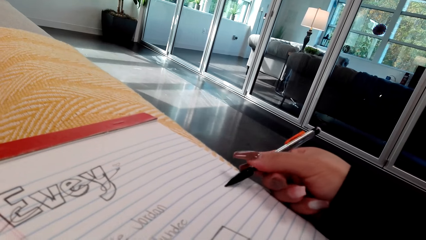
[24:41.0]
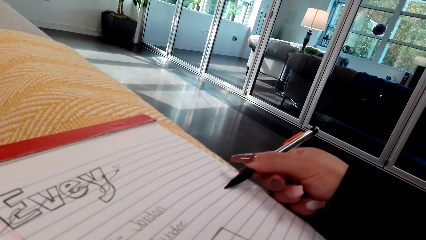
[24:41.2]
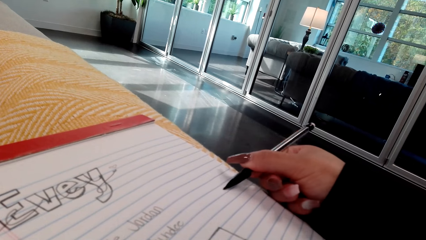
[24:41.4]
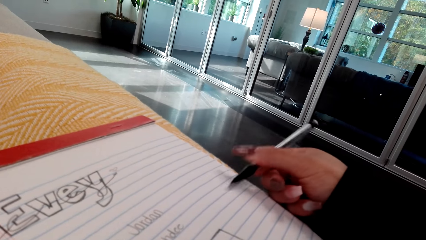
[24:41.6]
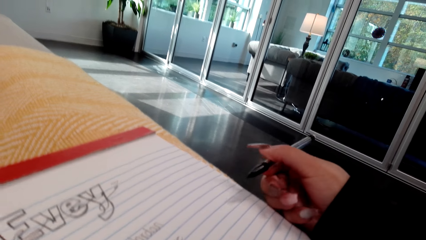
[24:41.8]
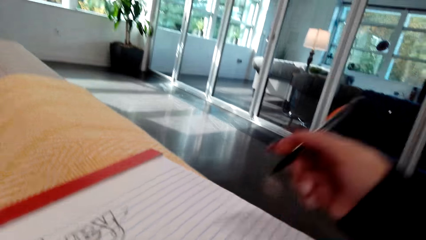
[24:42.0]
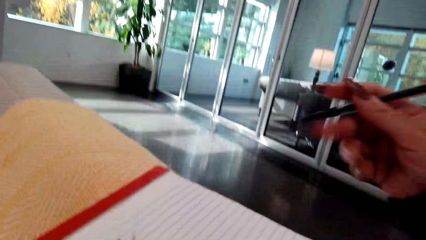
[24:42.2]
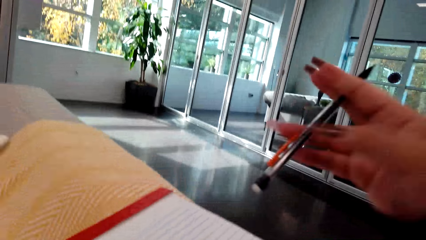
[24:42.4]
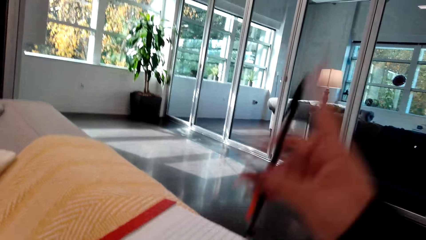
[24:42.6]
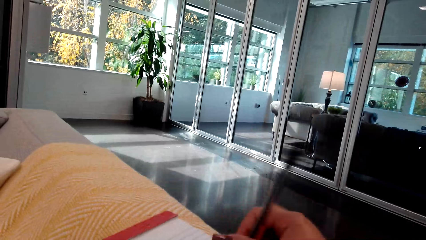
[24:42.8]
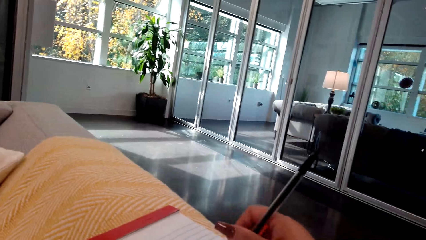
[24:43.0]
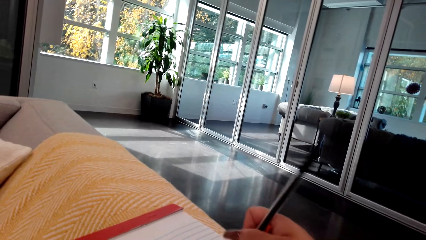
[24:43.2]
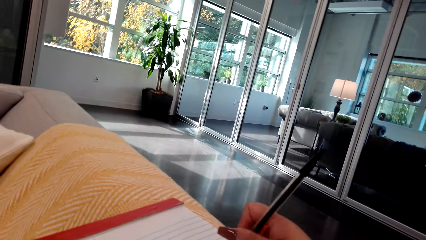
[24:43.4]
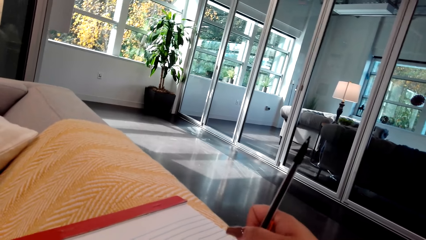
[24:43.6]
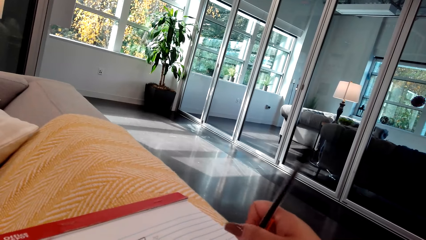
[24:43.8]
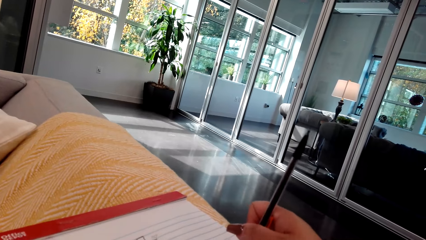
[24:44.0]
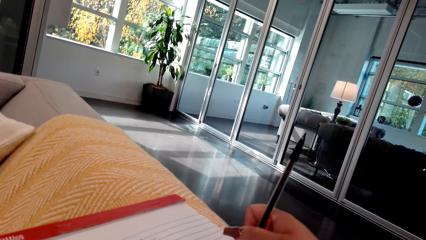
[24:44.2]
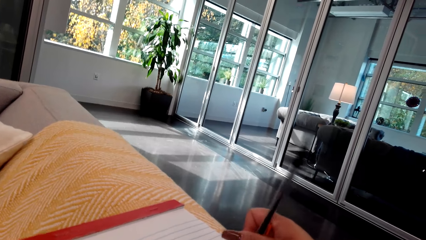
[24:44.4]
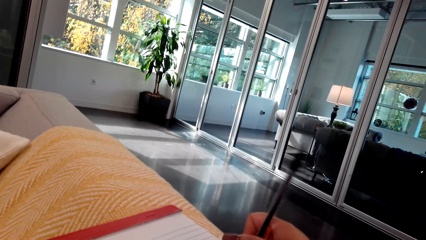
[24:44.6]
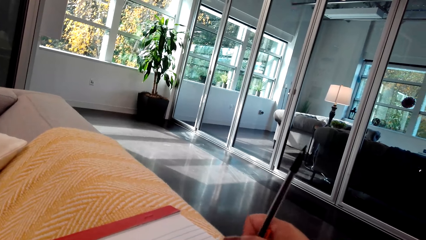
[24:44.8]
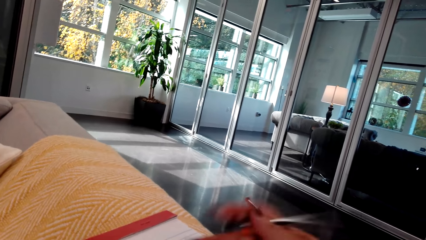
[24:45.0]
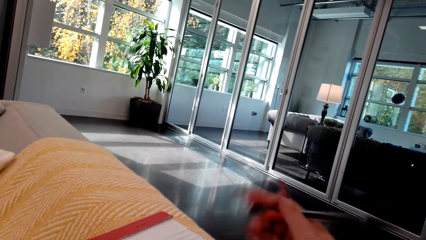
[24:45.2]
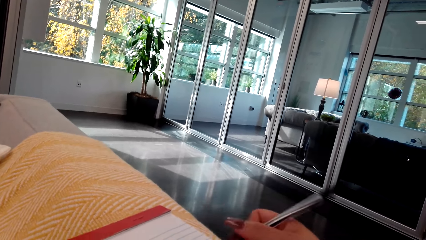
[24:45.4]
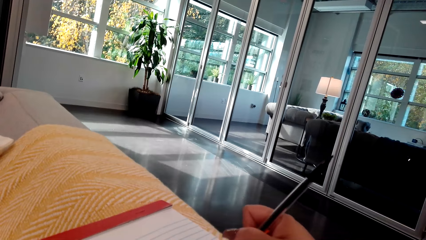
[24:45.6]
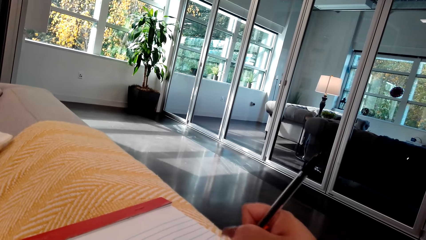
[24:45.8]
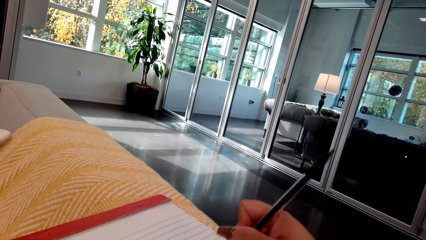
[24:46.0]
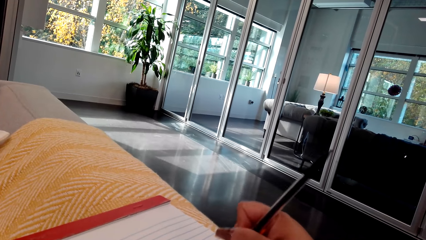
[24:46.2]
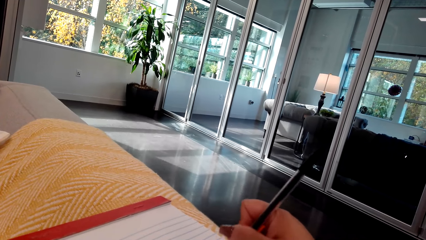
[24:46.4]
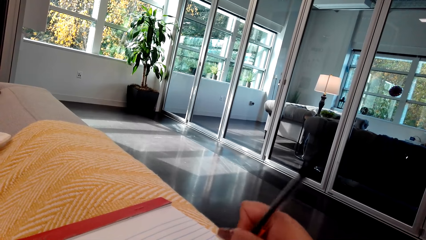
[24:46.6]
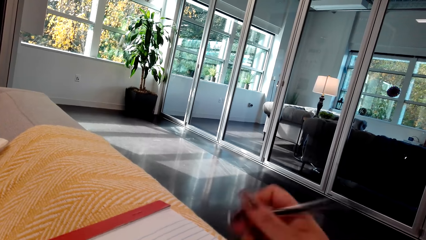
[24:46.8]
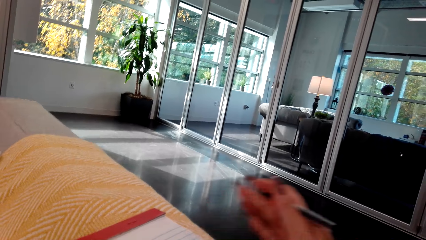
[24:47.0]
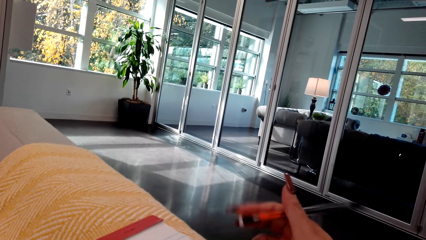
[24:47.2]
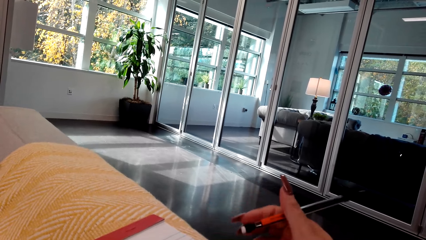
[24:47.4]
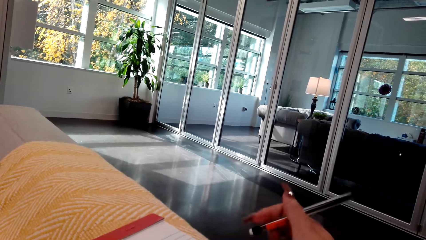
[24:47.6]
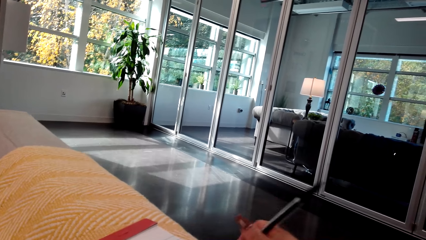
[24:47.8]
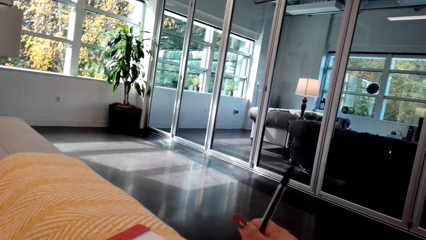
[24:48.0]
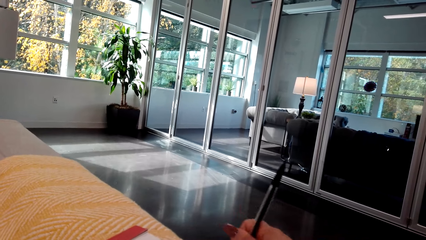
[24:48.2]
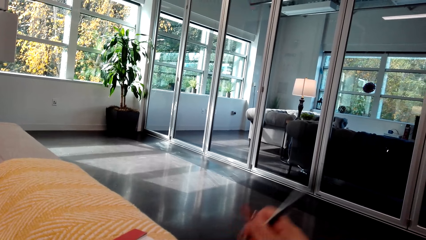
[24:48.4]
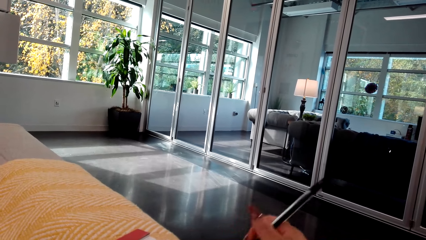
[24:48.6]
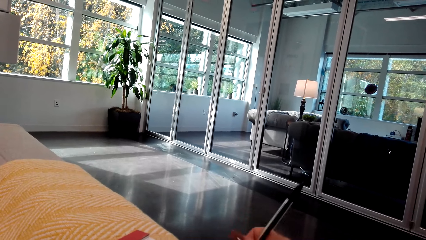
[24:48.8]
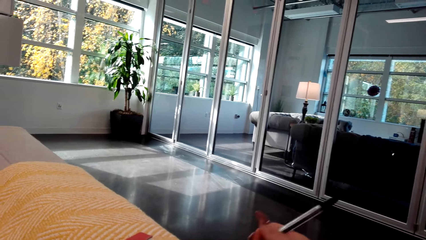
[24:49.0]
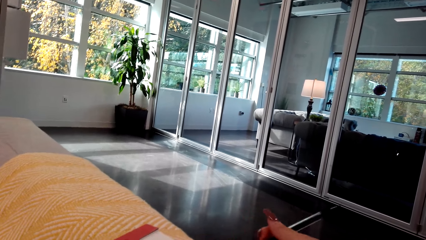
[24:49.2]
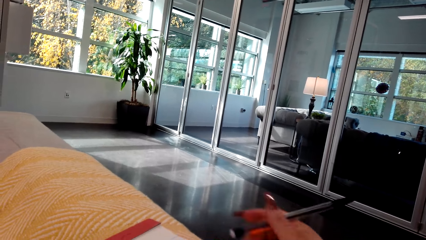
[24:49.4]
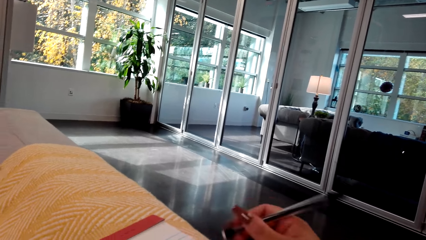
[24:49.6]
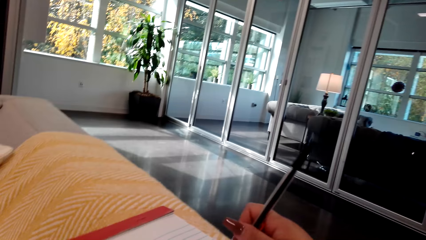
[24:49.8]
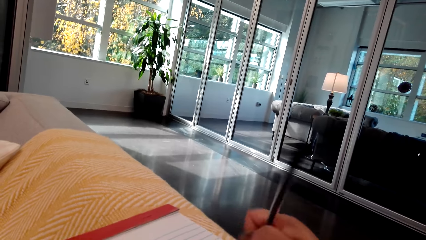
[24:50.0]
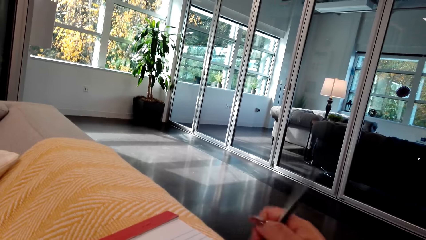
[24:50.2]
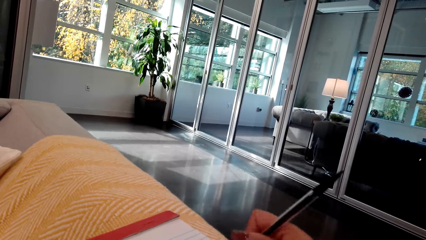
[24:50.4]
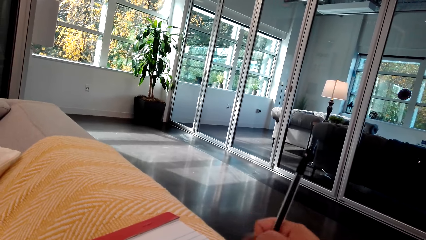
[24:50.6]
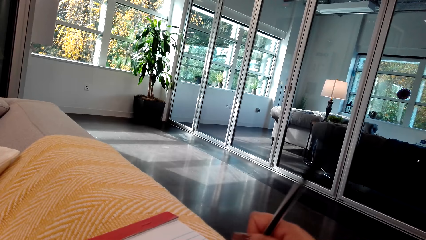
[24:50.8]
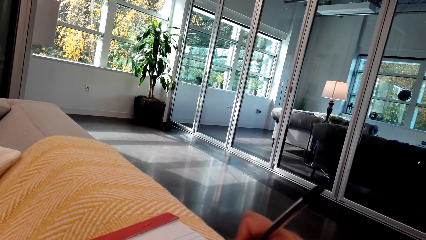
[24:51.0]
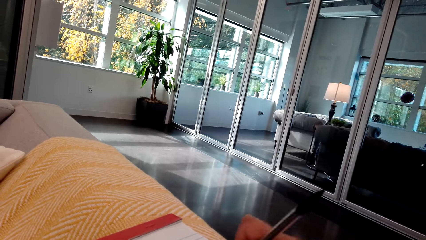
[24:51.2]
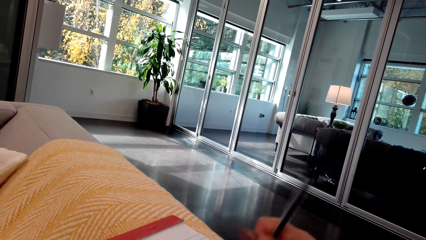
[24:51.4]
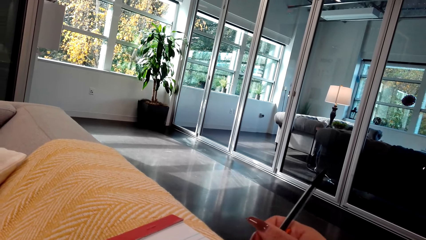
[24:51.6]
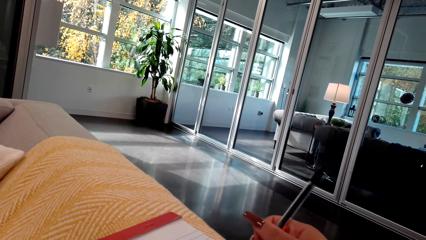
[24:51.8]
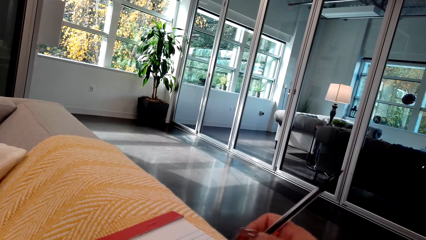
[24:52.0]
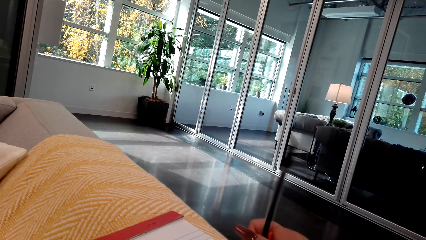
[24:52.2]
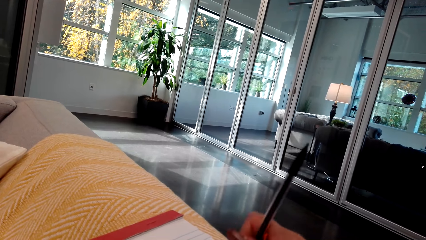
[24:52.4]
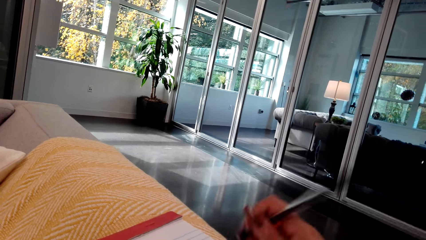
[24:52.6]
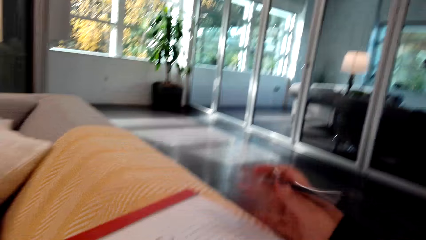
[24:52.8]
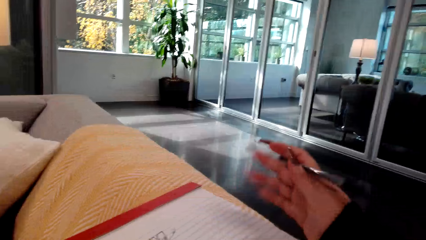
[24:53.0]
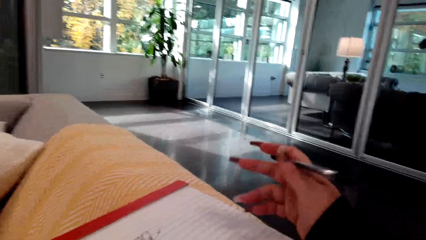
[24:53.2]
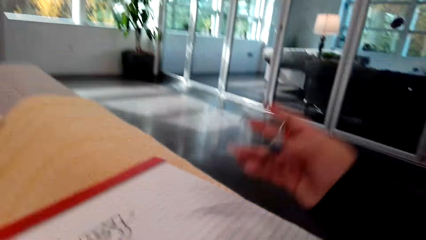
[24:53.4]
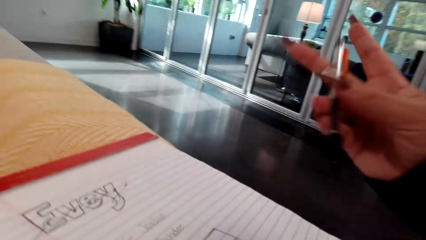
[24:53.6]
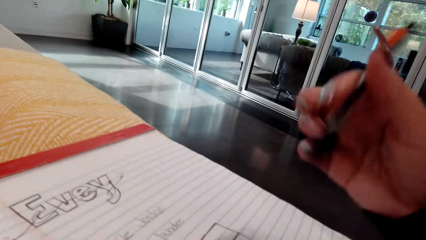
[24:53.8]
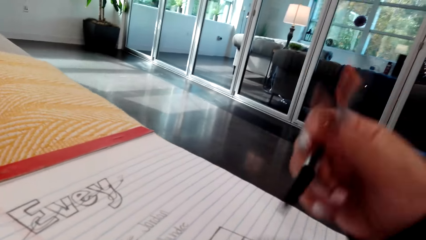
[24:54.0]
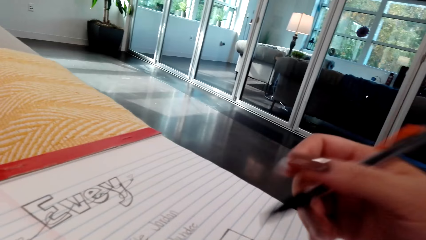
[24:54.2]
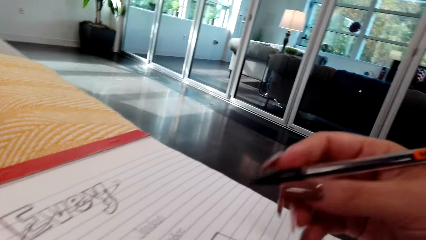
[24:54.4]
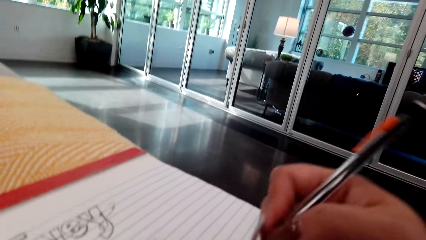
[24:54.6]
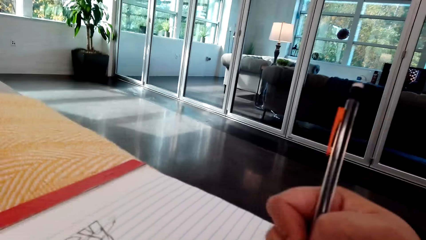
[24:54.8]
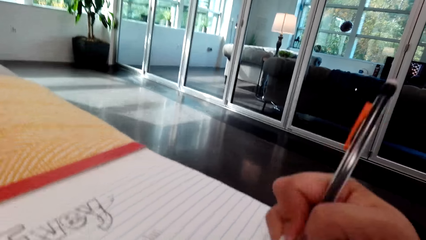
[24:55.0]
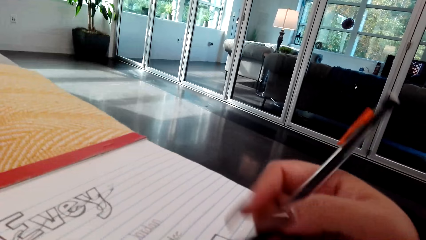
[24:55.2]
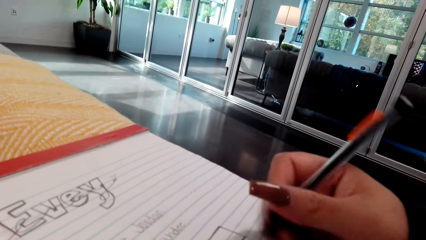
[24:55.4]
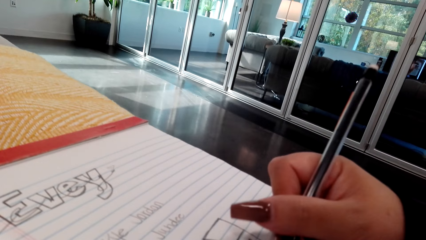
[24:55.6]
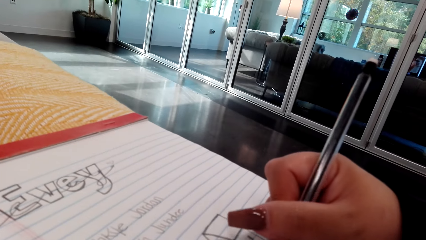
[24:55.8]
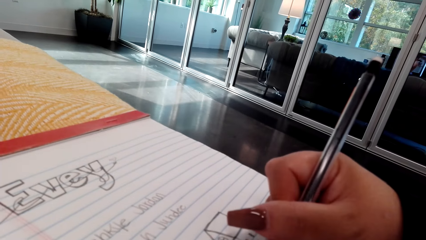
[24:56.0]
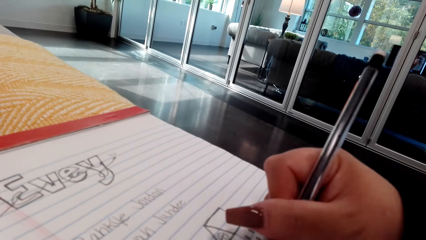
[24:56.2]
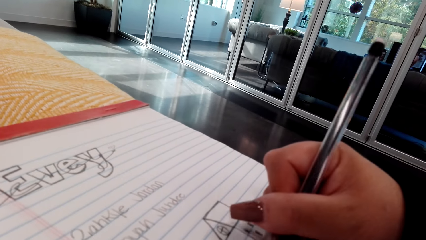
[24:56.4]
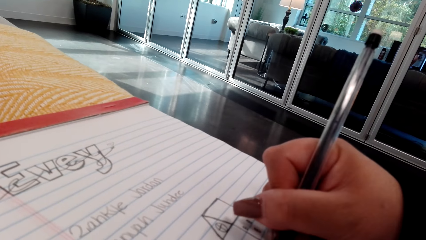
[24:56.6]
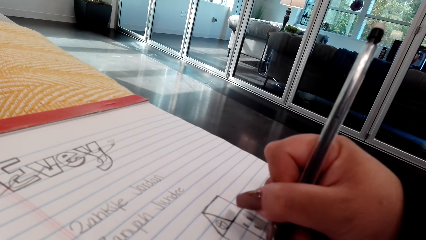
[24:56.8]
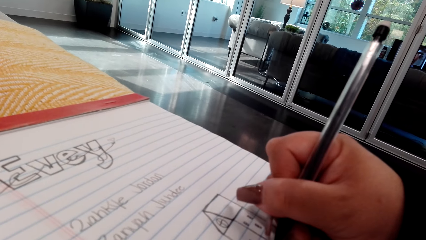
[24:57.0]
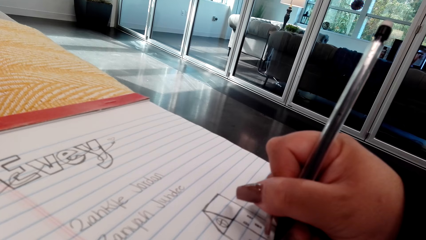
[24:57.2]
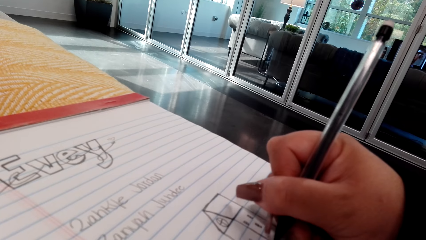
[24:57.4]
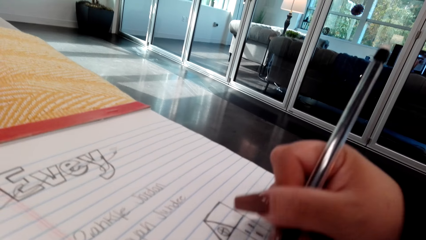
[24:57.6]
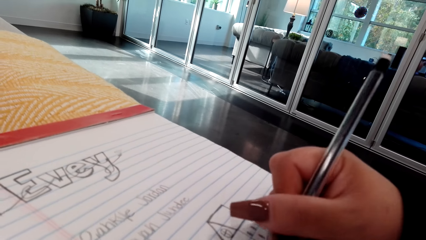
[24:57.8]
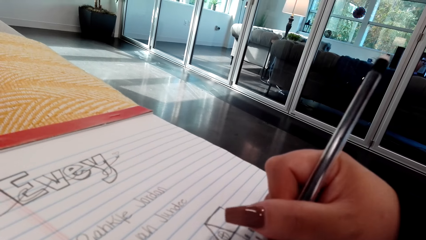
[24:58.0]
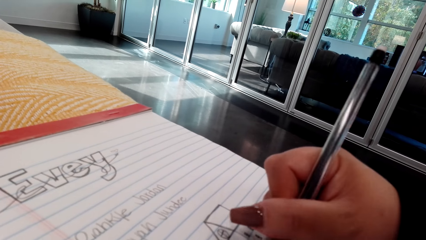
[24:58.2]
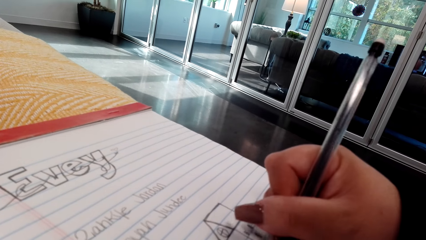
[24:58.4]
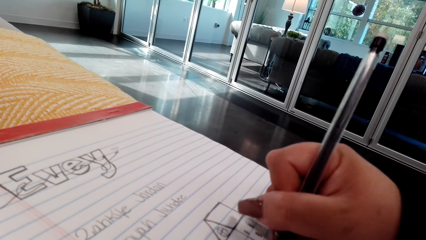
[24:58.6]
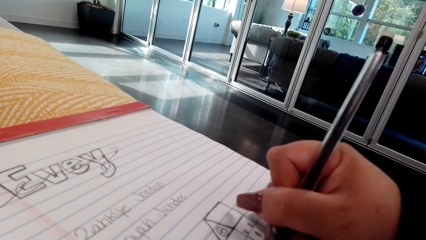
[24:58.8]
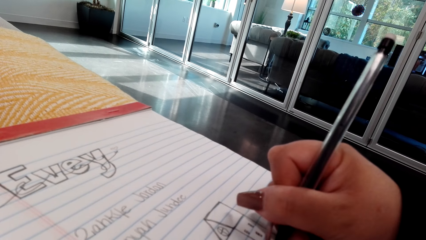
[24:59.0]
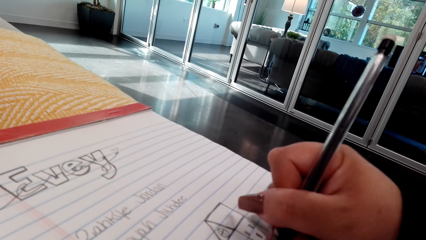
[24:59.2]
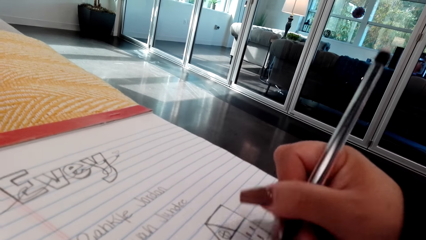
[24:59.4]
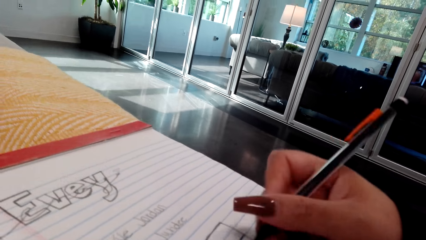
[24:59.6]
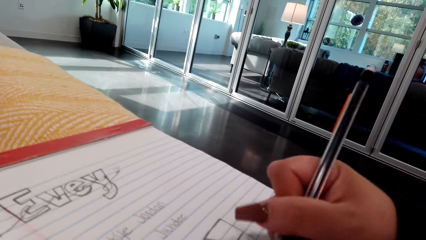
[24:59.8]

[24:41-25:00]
The camera wearer uses a rubber to erase. They rub the book. They wipe the book with the hand. They rub the book. They wipe the book with the hand. They hold the pen. They draw on the book.
